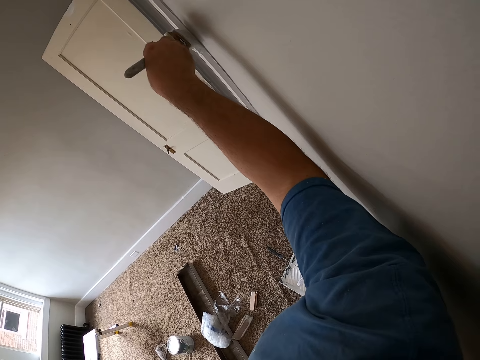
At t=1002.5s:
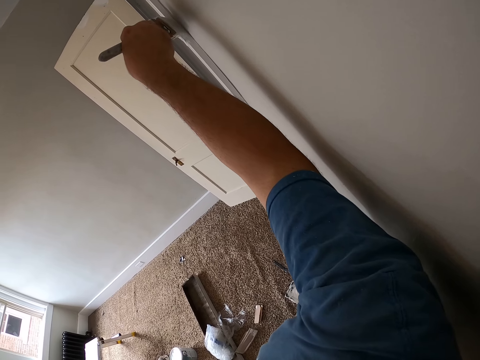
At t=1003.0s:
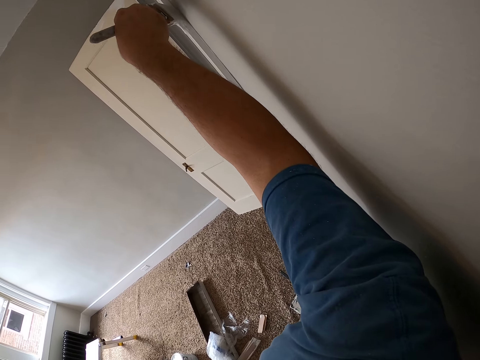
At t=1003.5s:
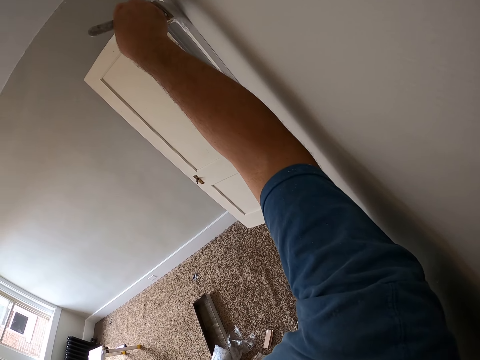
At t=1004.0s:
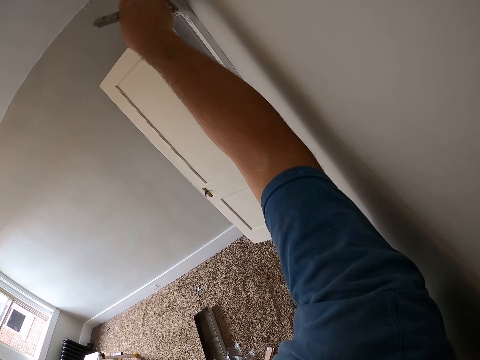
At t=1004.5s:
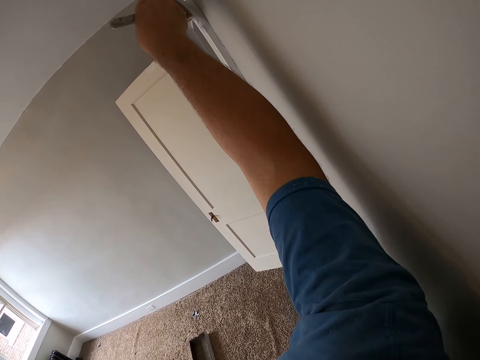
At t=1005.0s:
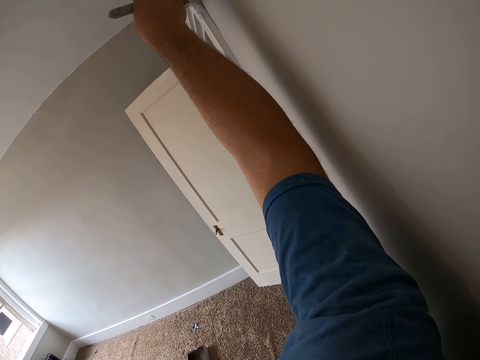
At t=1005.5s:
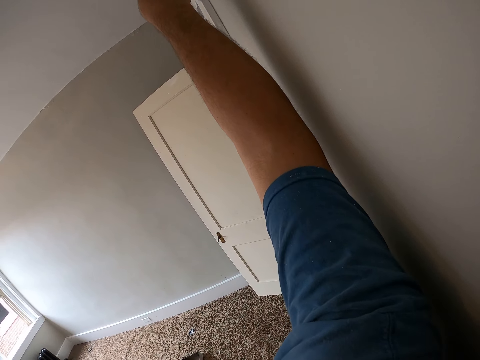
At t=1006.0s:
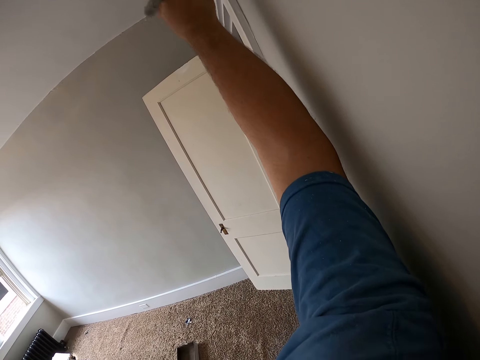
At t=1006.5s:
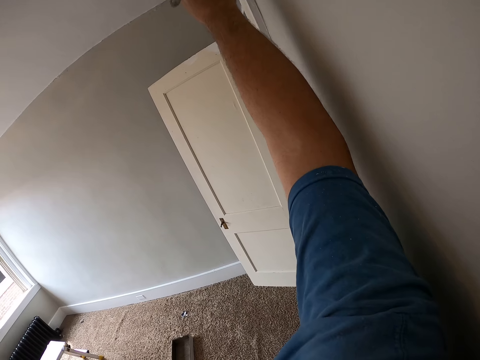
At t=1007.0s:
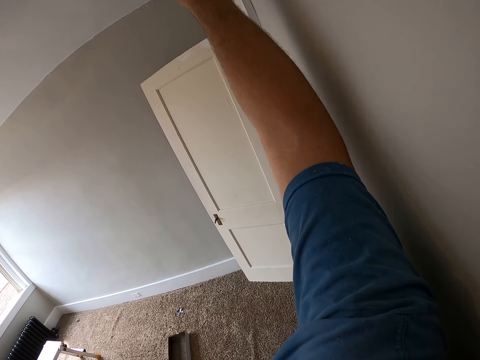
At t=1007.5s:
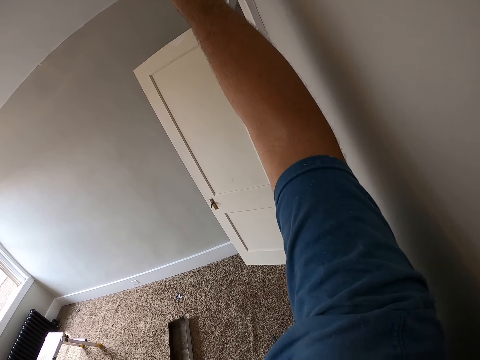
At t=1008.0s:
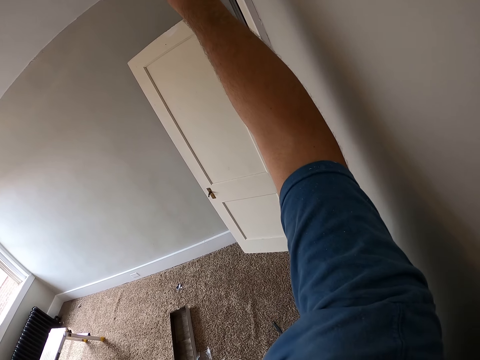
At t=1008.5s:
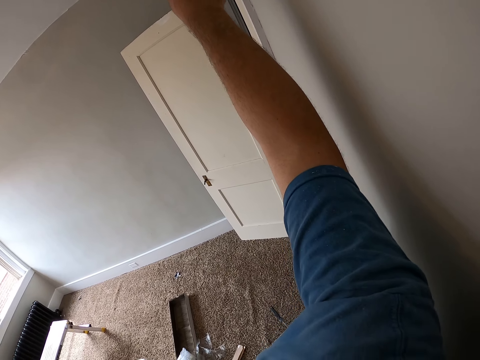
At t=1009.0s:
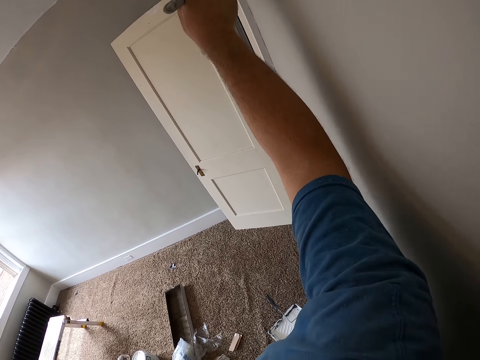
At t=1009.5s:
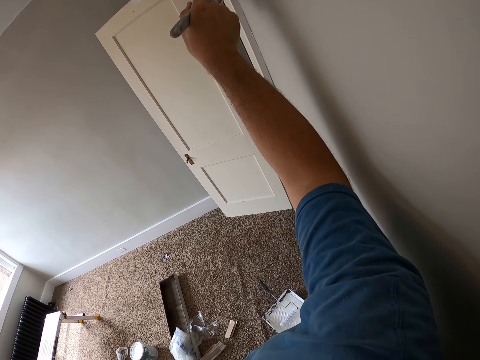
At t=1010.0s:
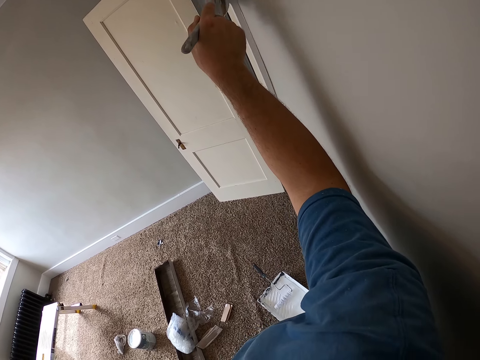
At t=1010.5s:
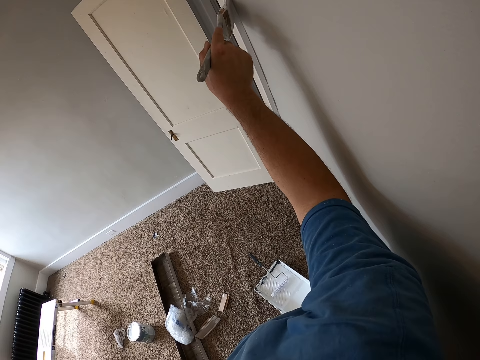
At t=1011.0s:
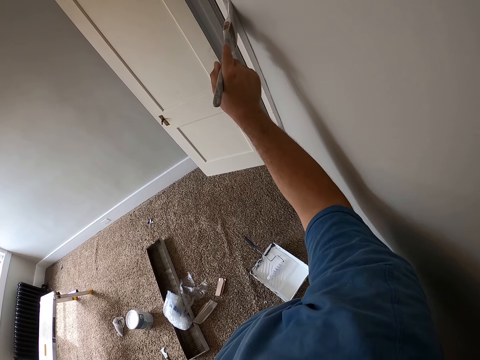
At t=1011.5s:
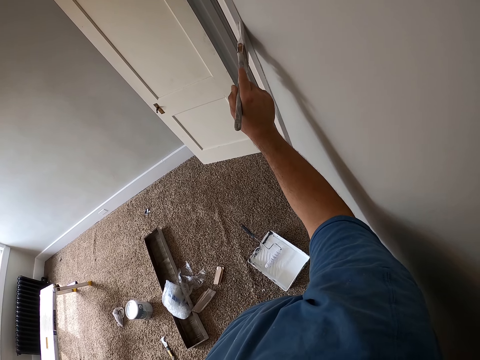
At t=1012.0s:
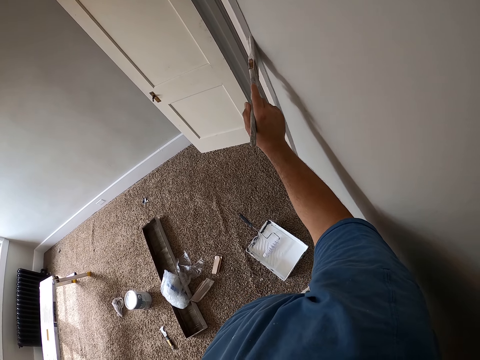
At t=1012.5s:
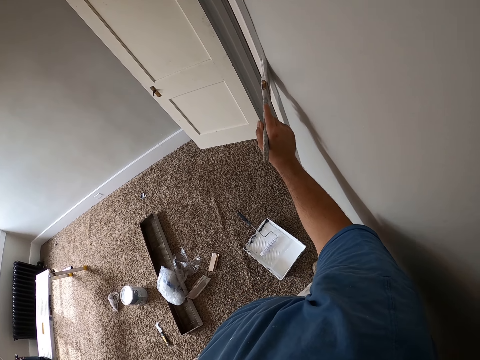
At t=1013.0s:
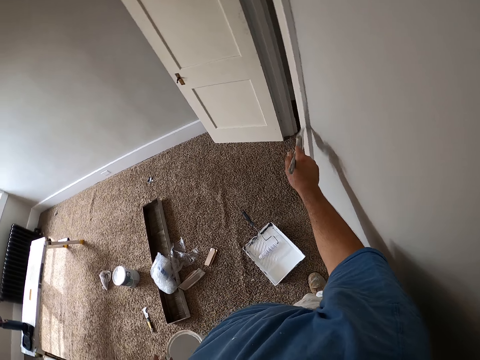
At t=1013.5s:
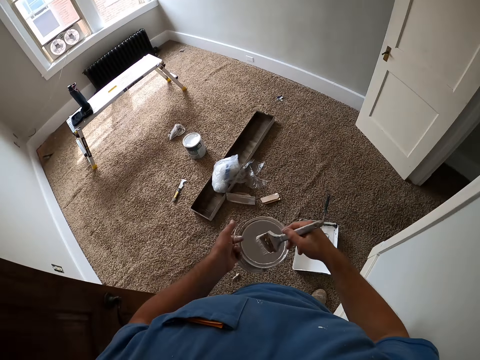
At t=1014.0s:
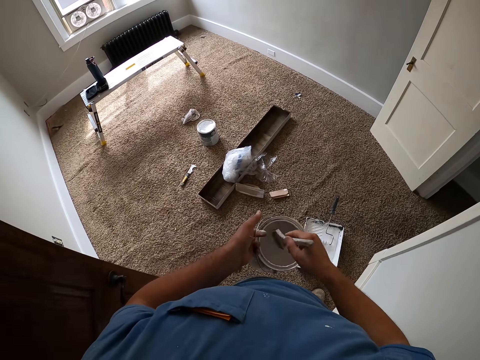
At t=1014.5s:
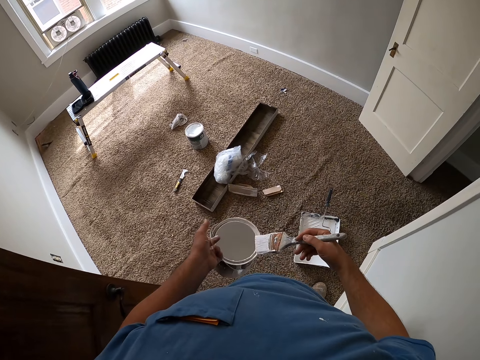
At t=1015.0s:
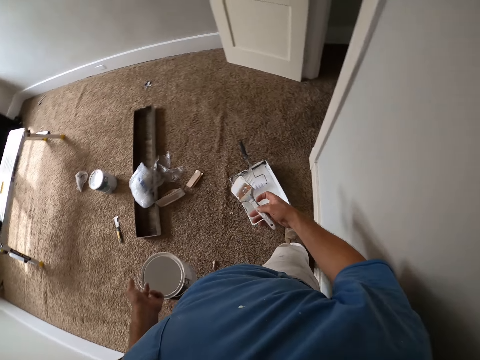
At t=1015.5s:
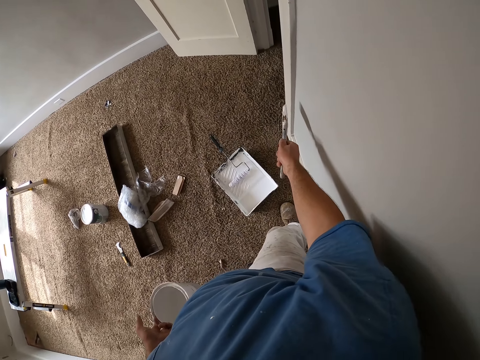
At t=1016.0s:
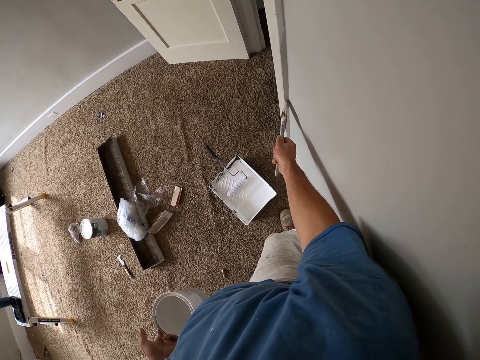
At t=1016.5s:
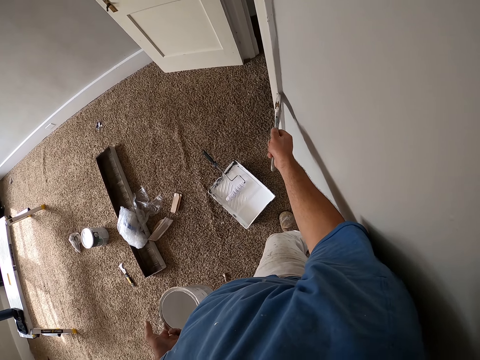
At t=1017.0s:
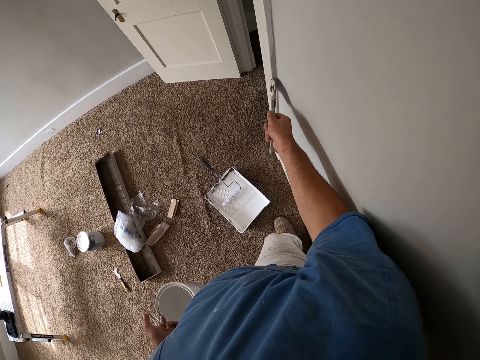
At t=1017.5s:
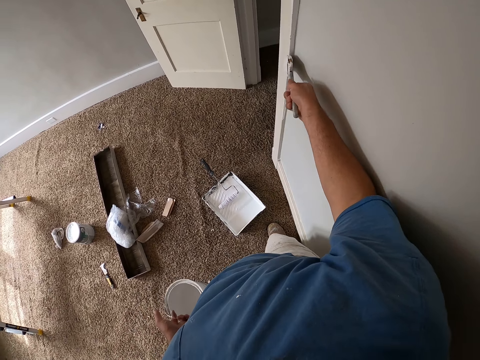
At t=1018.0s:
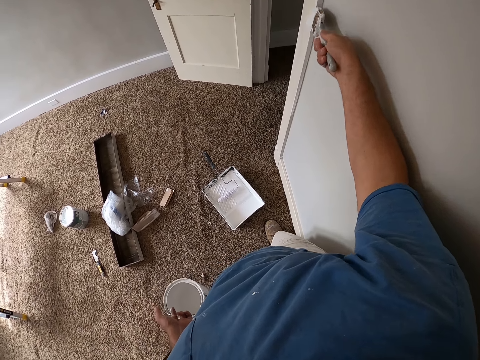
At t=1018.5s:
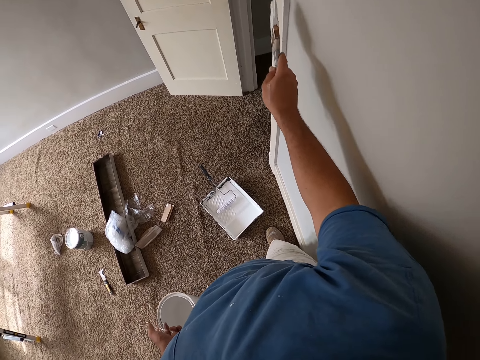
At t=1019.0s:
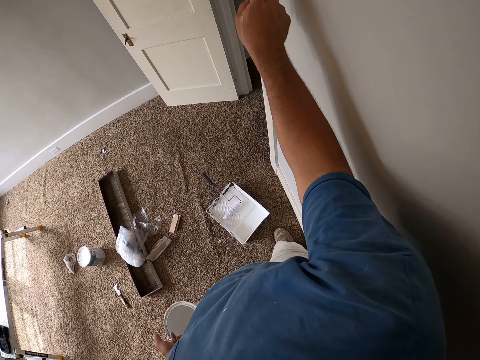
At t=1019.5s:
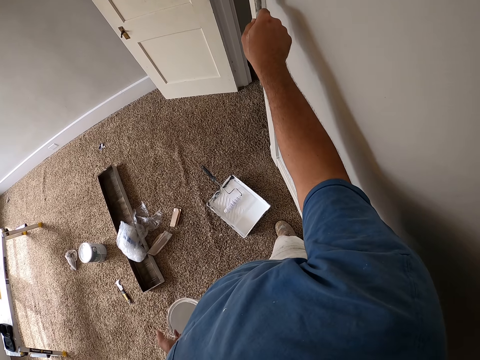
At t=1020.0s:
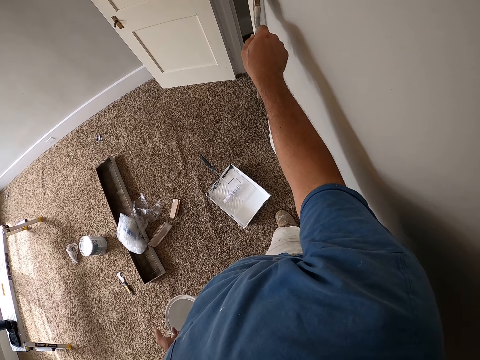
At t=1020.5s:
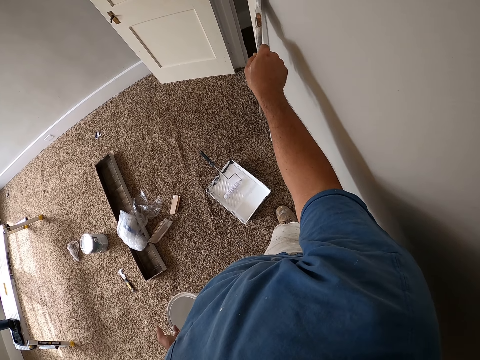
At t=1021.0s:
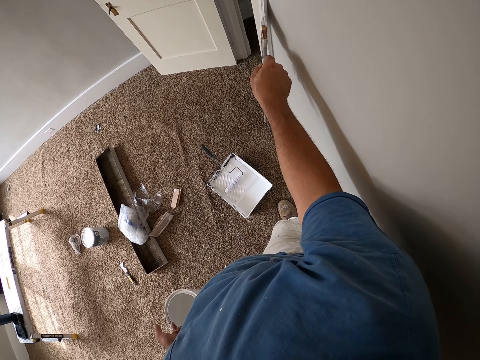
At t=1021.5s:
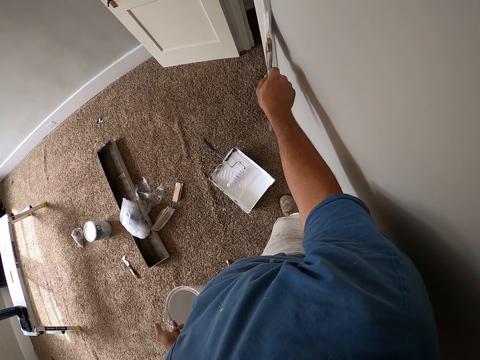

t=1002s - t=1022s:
The camera wearer dips the paint brush inside the paint on his left hand. He paints the doorpost with the paint brush in his right hand.

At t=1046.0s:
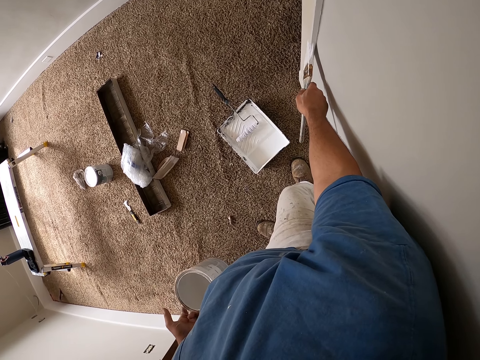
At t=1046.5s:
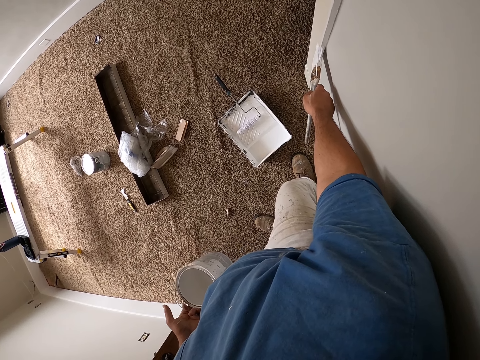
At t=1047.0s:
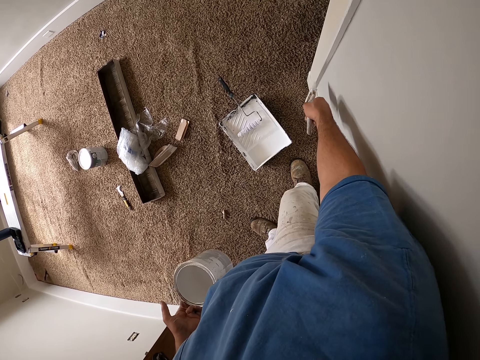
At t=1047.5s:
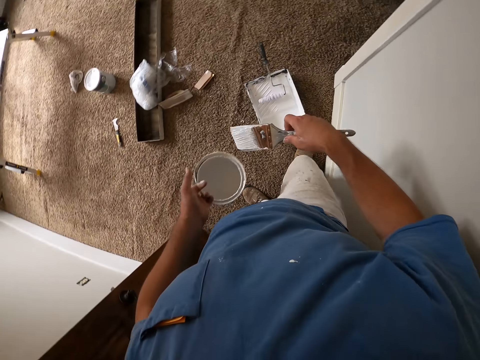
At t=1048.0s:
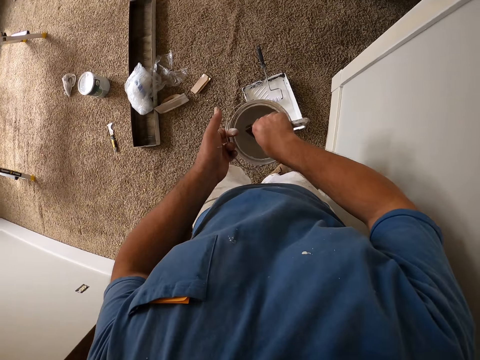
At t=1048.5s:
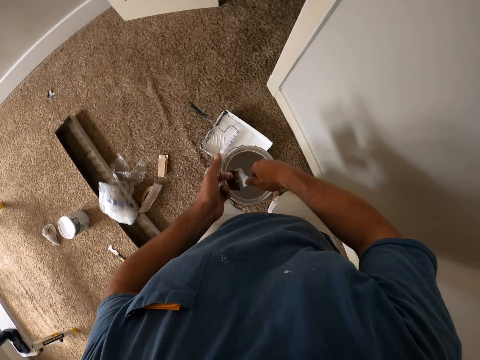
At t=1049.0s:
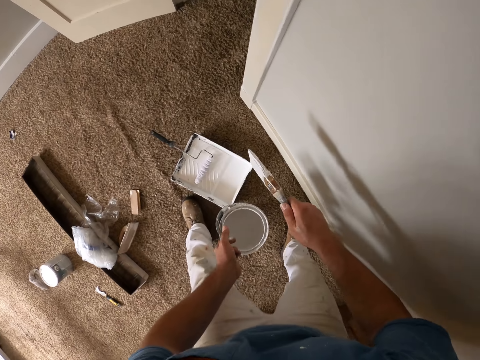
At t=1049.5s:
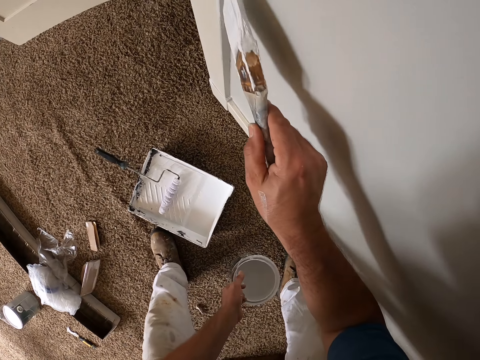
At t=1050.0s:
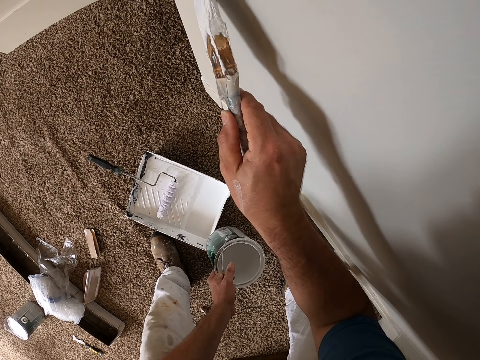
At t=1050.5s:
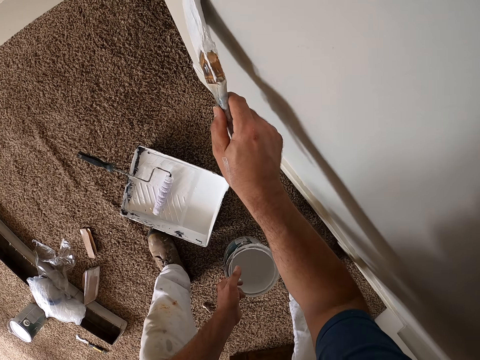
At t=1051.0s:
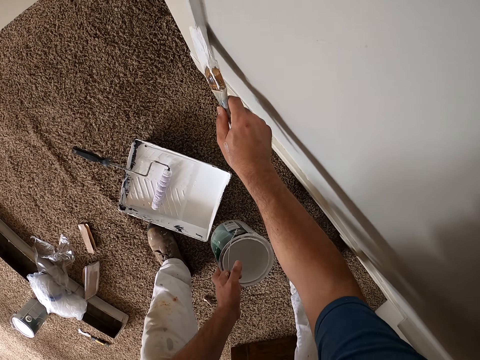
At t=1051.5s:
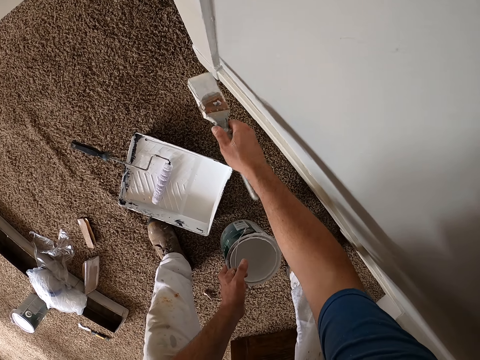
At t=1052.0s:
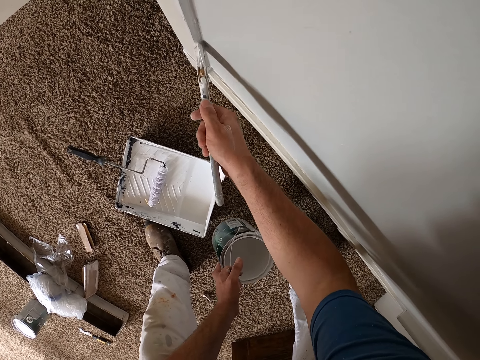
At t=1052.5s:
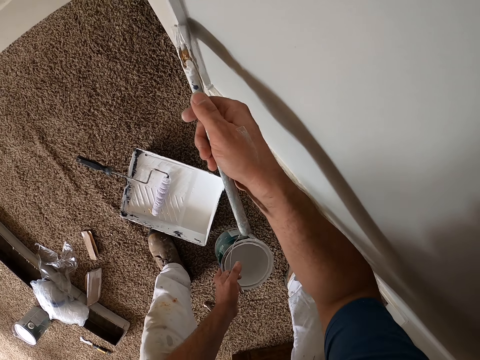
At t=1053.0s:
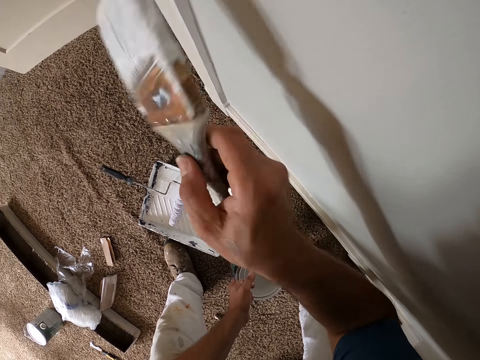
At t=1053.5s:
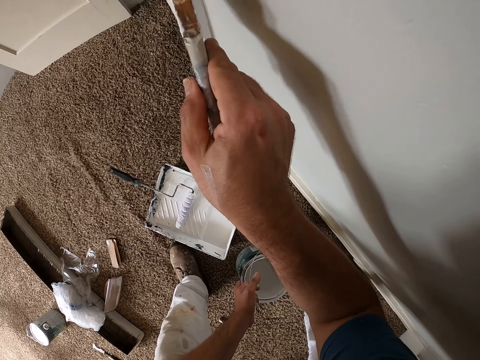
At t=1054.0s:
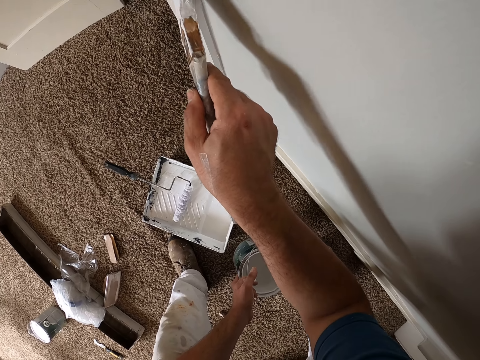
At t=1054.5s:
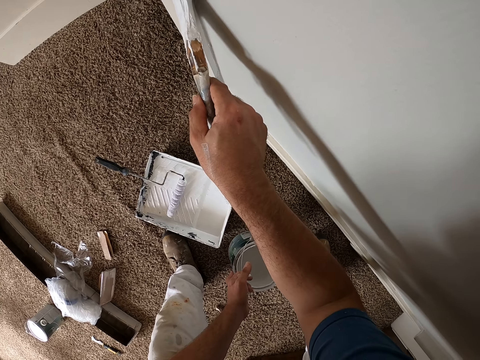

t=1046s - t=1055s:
The camera wearer dips the paint brush inside the paint on his left hand. He paints the doorpost with the paint brush in his right hand.
